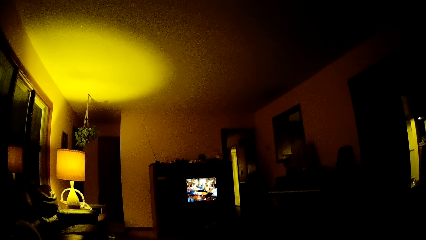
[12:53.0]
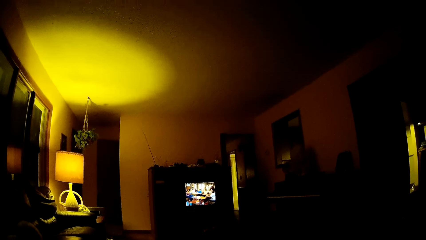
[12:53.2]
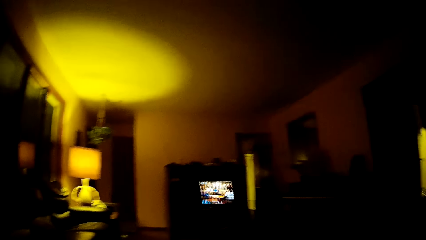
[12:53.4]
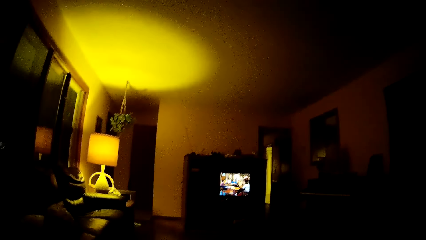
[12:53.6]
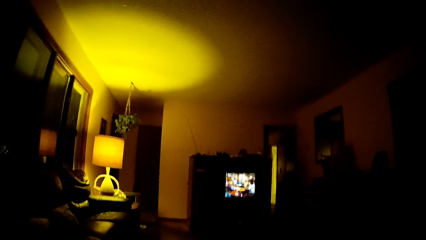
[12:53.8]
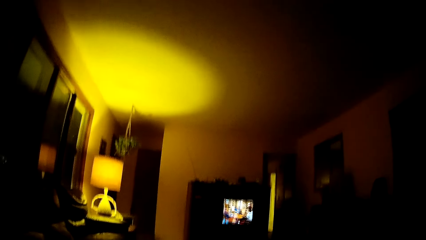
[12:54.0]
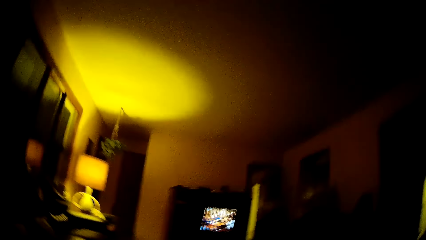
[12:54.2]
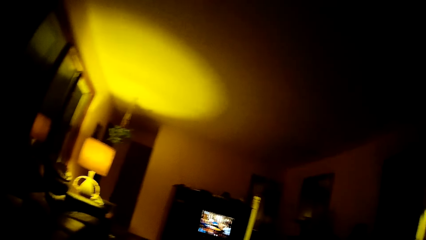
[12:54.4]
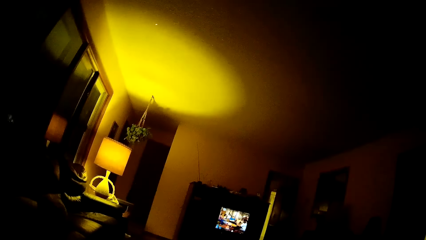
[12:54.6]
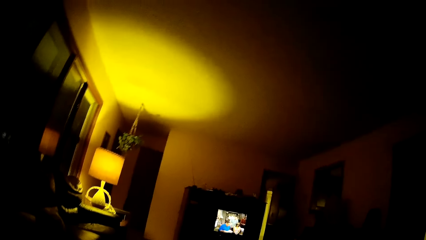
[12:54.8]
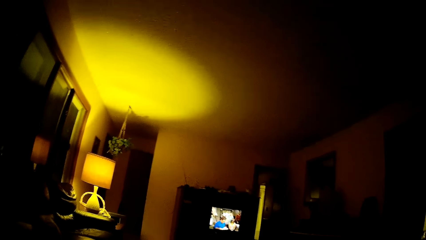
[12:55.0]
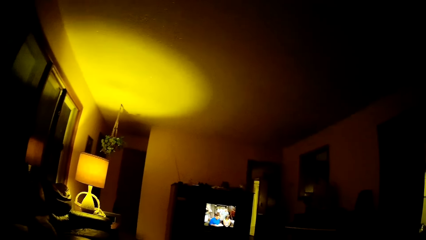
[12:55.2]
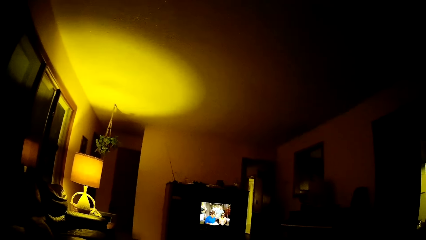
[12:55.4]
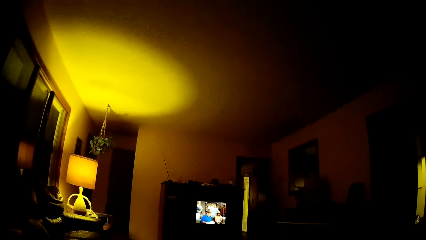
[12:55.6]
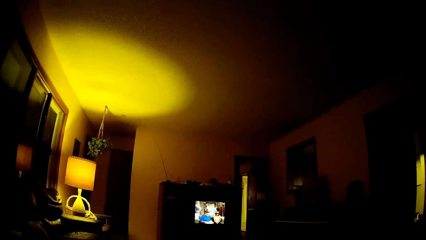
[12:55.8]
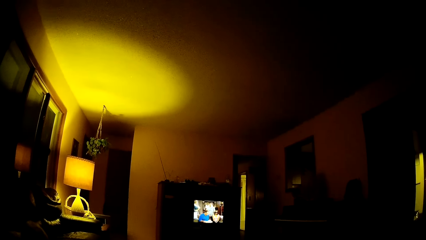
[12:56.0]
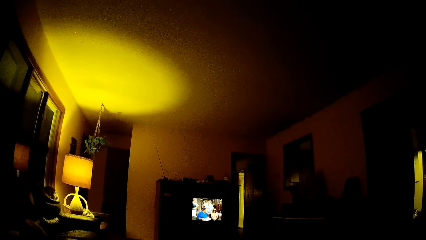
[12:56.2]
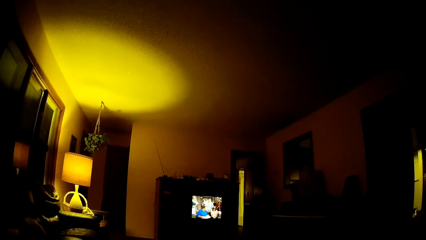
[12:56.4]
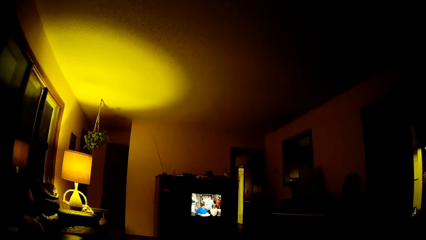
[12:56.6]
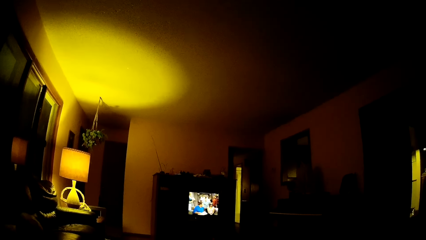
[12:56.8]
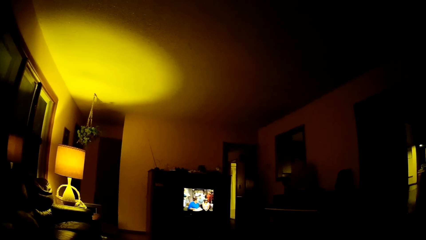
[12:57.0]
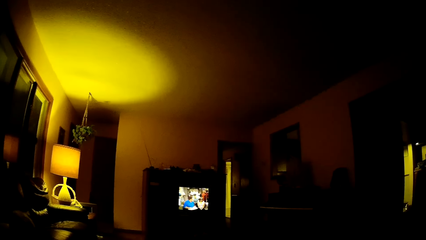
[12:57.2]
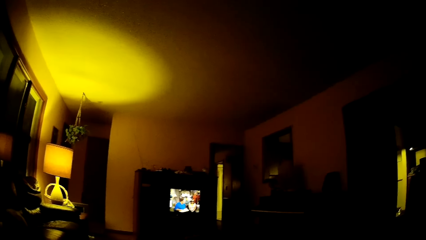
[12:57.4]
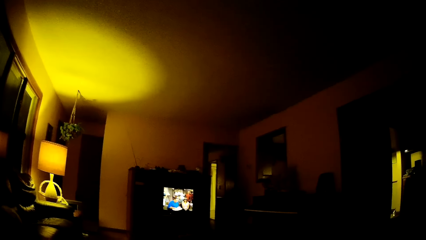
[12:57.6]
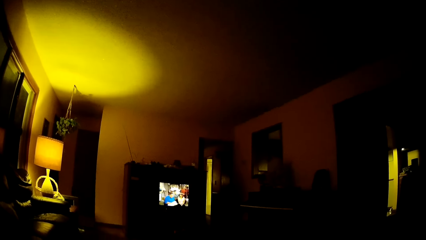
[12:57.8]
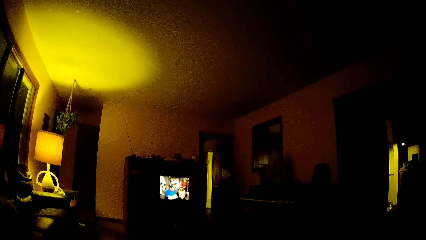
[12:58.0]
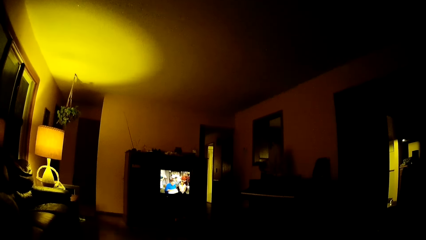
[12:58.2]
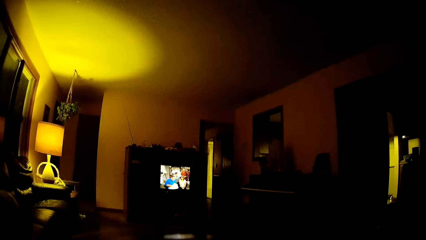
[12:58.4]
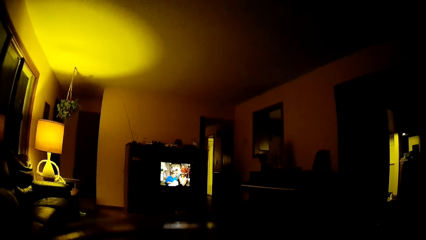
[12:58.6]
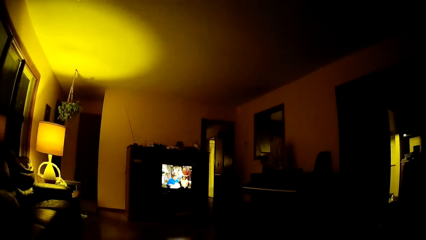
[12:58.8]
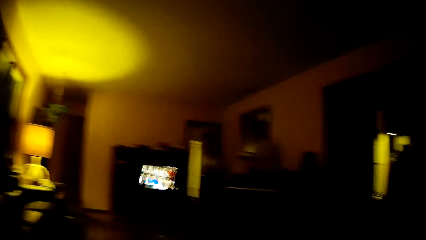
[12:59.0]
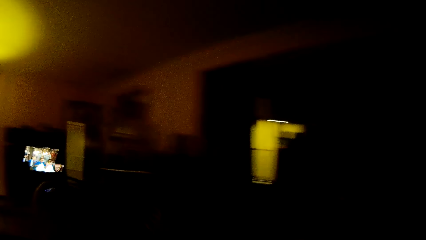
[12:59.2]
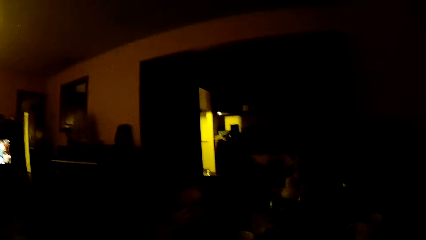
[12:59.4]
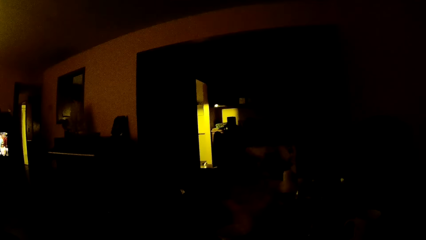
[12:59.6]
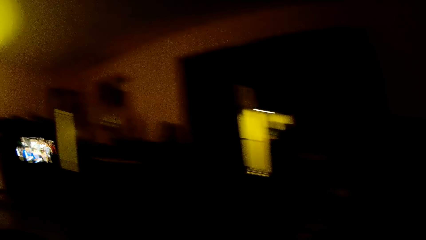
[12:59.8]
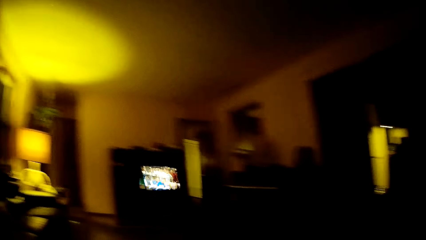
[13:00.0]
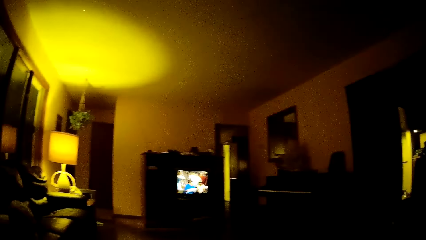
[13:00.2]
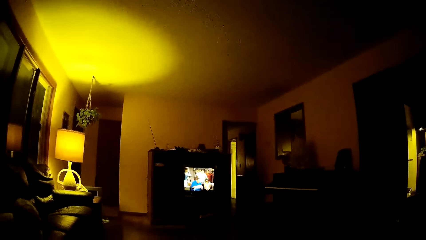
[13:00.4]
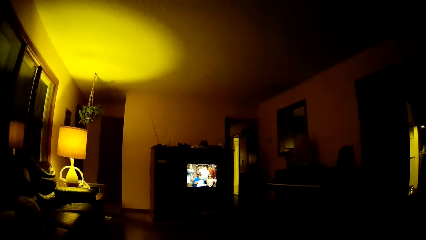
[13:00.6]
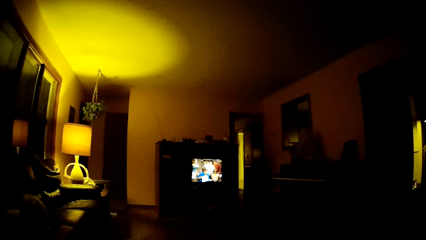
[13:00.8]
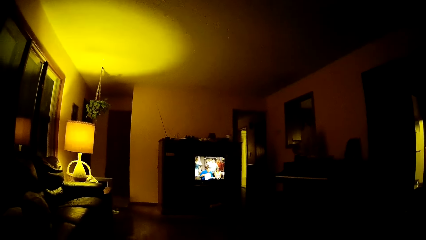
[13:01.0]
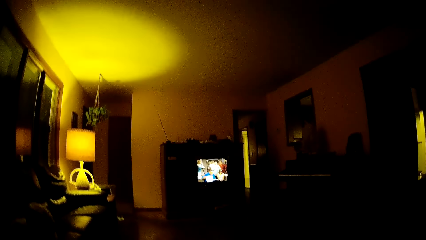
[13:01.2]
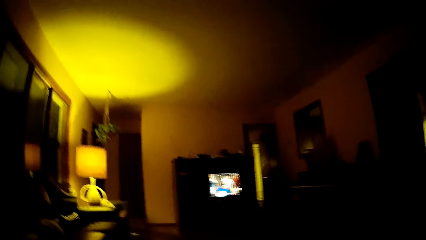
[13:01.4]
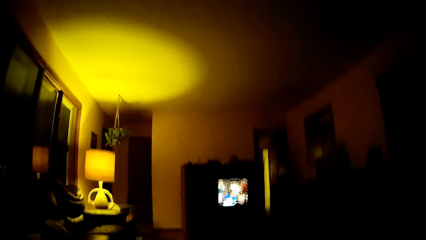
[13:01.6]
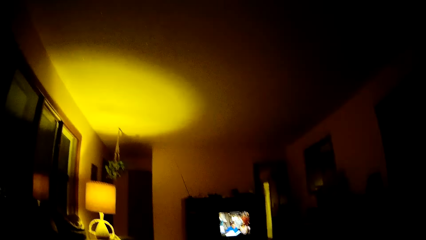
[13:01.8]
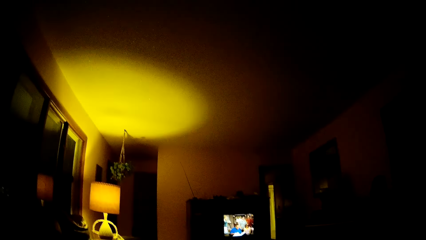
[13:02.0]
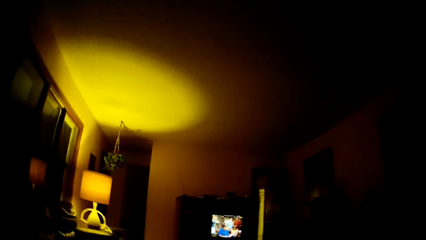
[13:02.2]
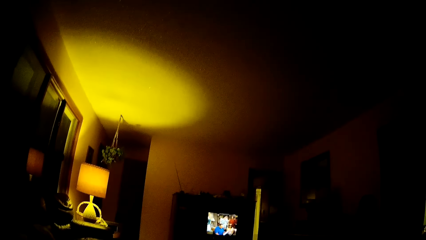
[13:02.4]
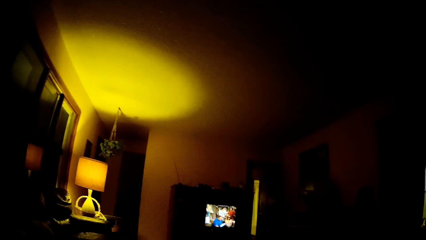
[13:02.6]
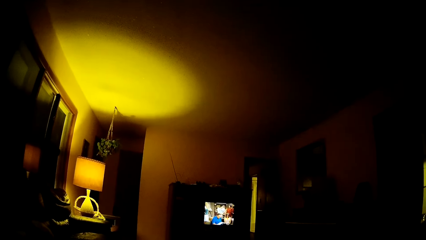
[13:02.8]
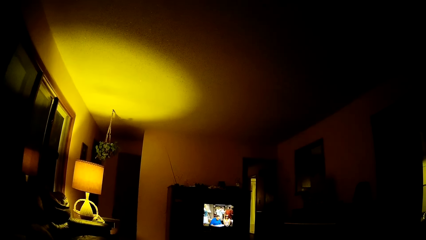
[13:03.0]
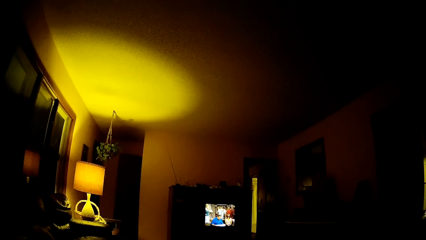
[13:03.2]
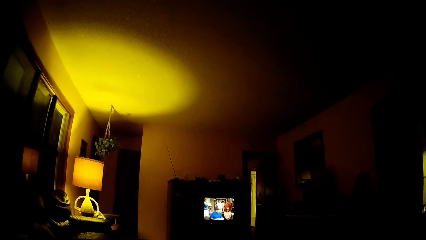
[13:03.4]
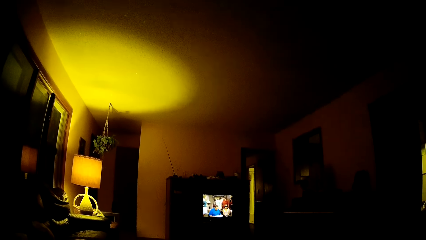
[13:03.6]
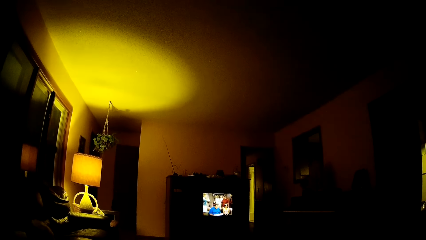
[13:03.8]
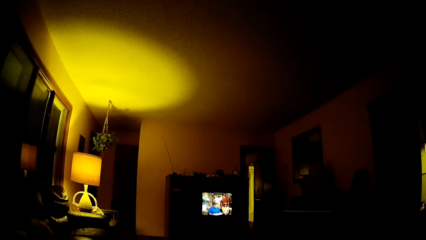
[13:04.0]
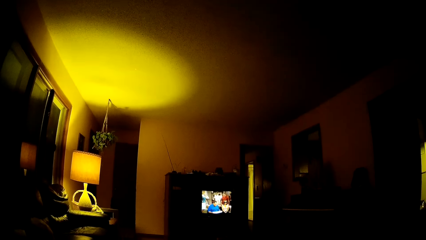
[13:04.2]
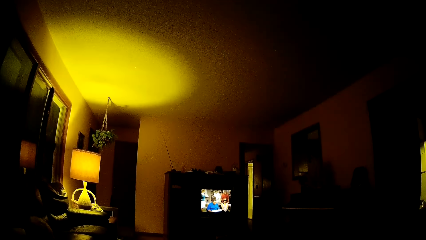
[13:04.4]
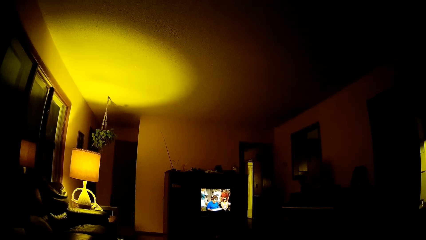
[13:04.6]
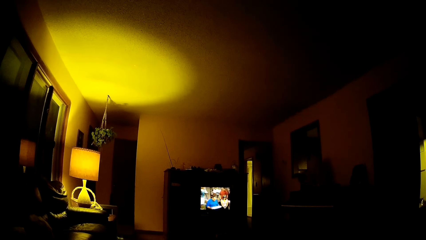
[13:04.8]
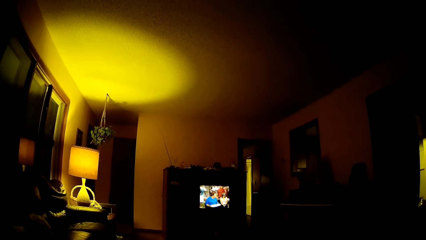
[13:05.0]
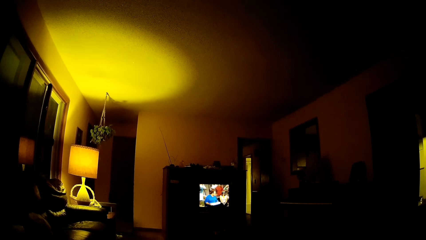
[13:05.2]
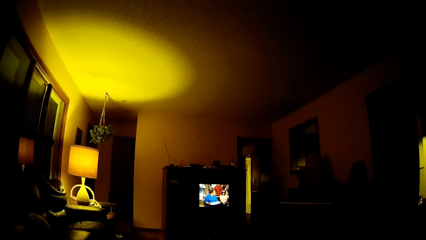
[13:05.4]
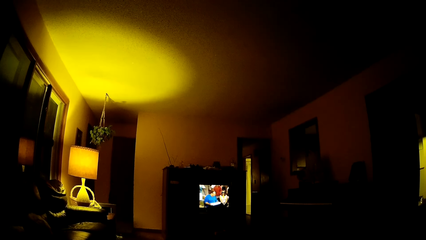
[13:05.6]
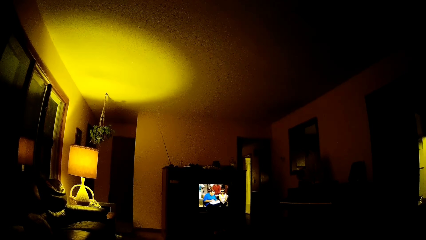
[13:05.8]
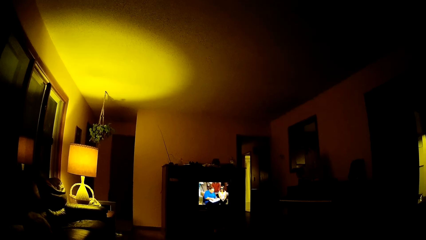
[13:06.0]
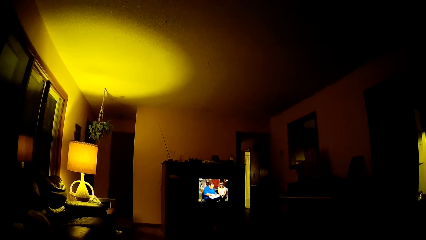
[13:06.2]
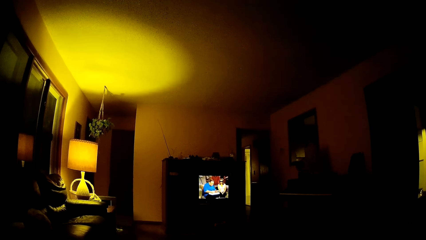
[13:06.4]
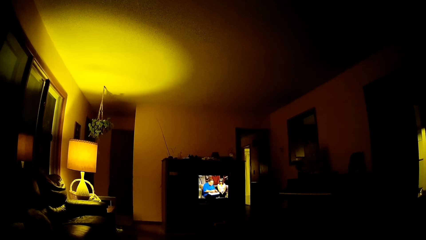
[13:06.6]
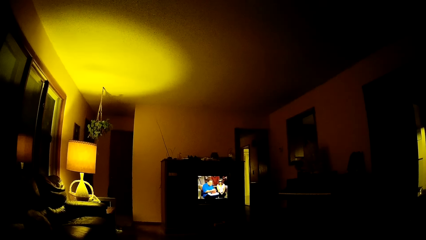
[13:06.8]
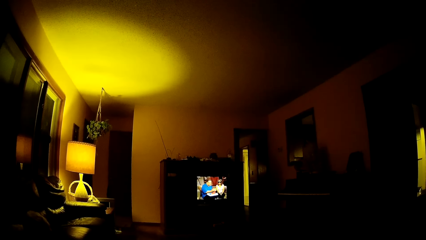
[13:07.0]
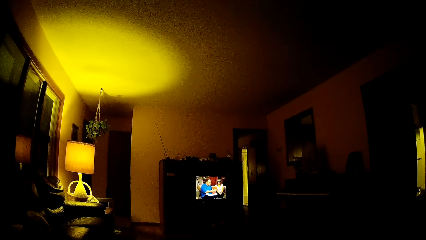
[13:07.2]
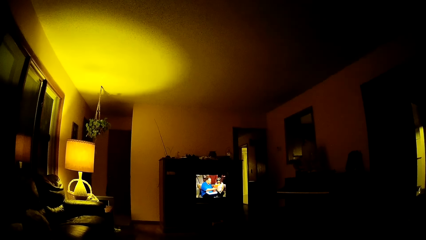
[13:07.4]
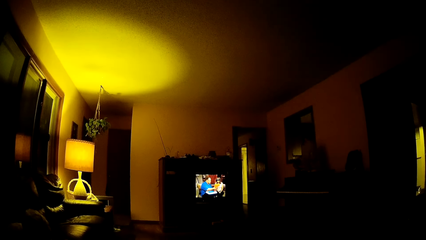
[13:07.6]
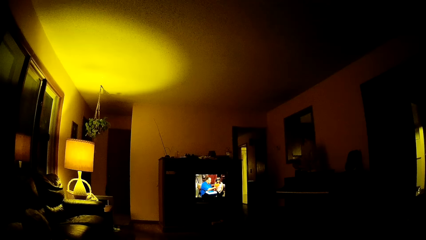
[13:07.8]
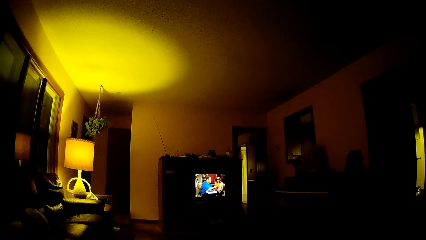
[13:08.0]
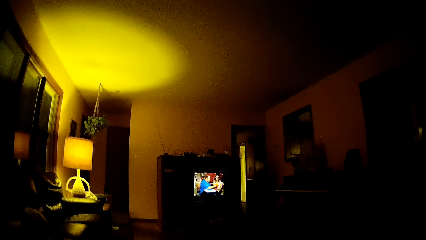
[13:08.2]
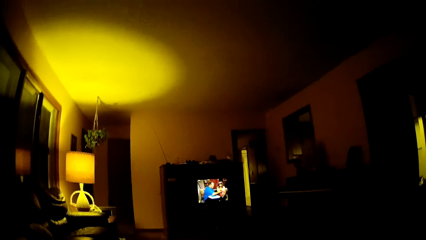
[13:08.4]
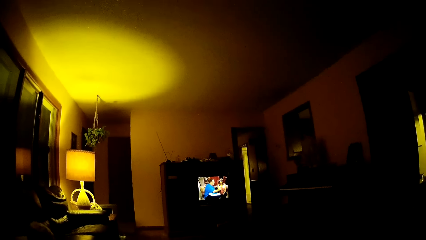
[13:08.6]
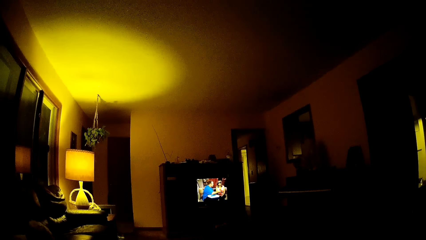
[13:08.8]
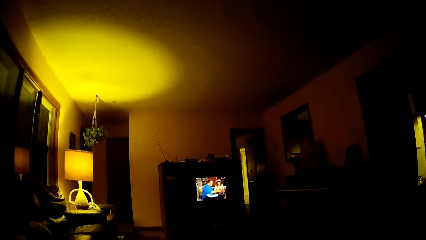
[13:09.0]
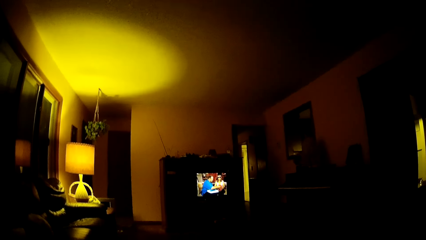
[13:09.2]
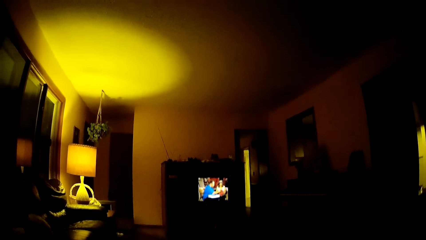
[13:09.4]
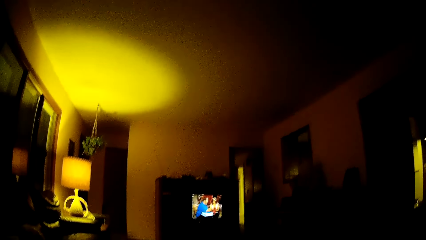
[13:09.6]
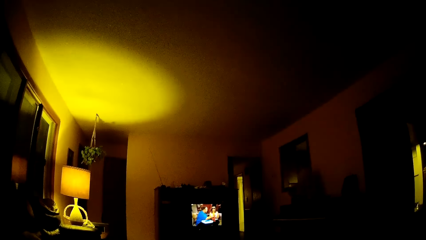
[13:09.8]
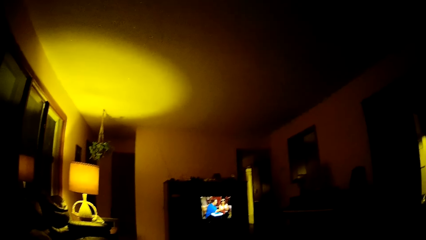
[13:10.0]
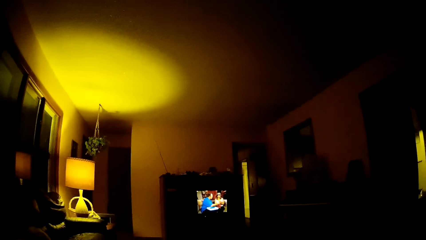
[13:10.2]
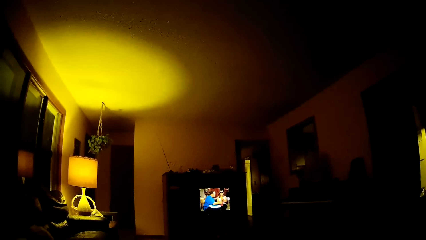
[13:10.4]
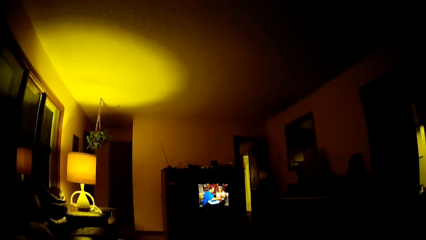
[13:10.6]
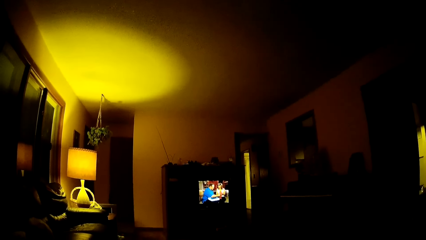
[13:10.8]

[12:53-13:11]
The camera wearer looks around. He watches television. He watches television again. He drinks from the glass cup in his right hand. He places the glass cup on the table with his right hand. He looks around and moves his hand. He looks around. He watches television. He looks around. He watches television. He watches television again. He moves his hand.
